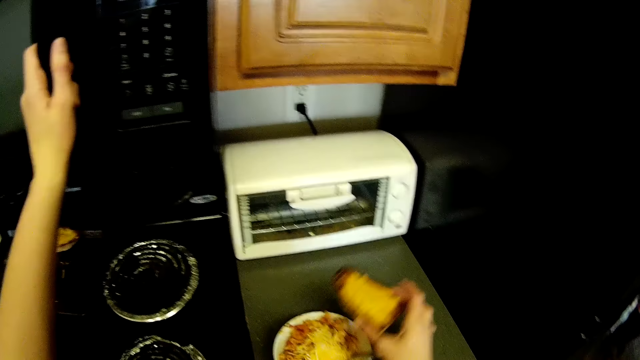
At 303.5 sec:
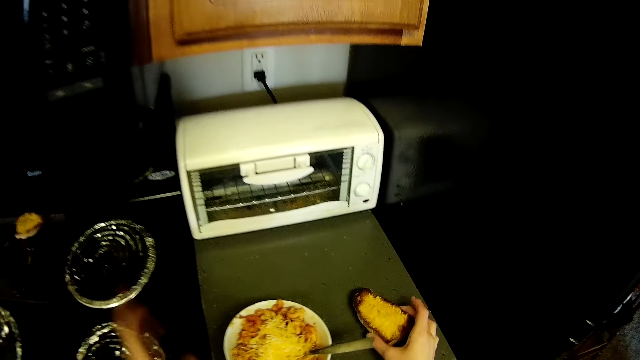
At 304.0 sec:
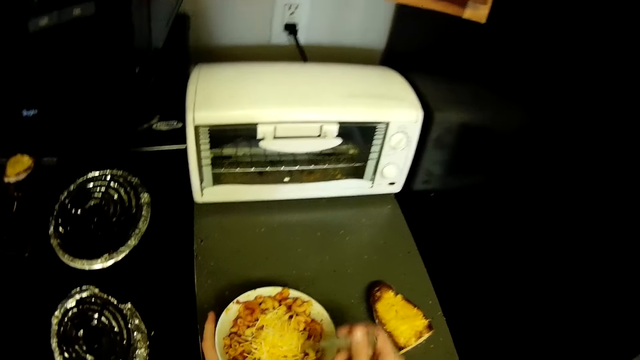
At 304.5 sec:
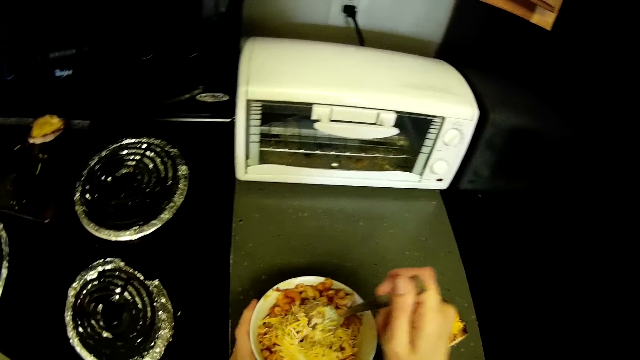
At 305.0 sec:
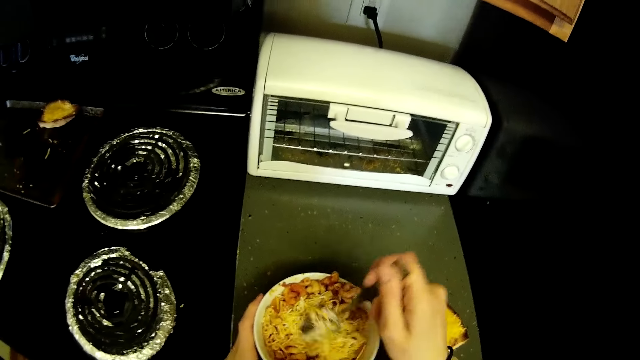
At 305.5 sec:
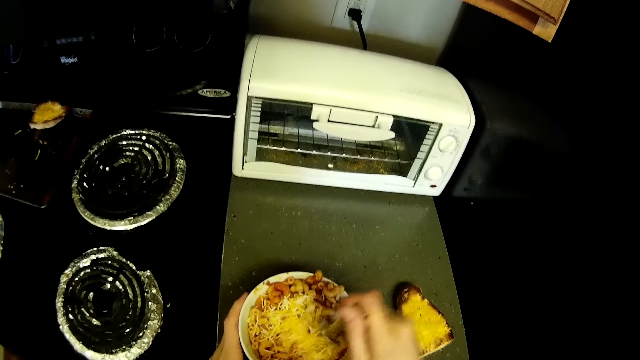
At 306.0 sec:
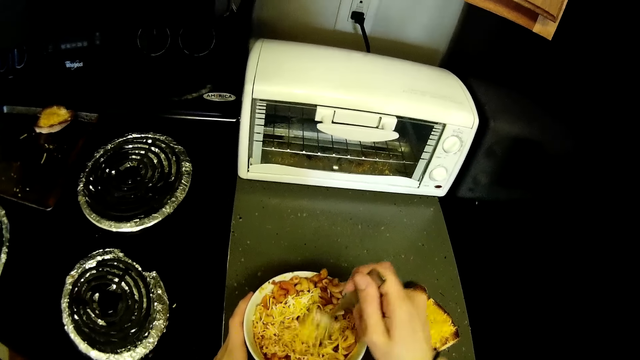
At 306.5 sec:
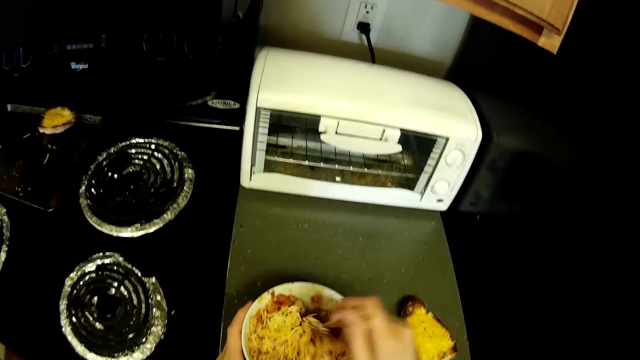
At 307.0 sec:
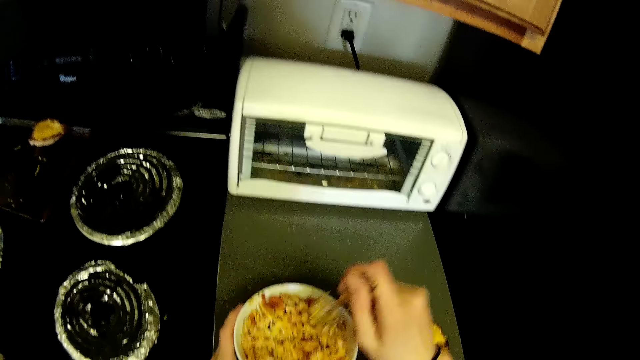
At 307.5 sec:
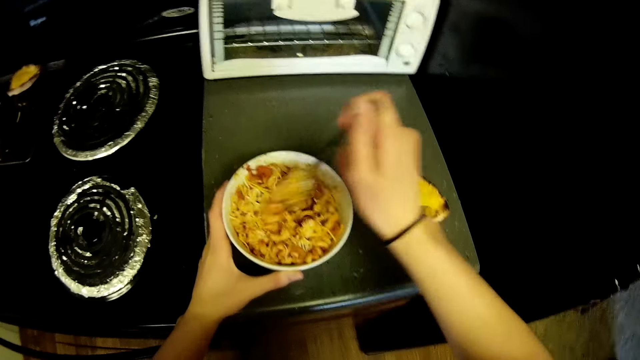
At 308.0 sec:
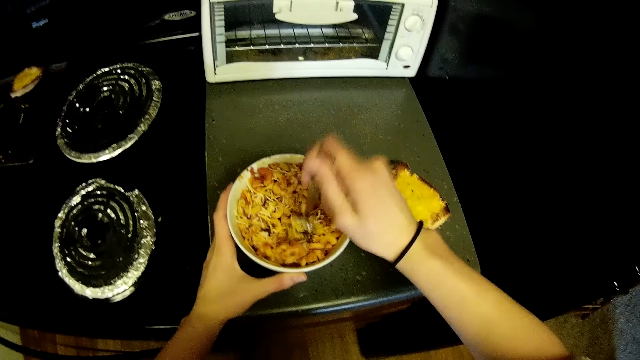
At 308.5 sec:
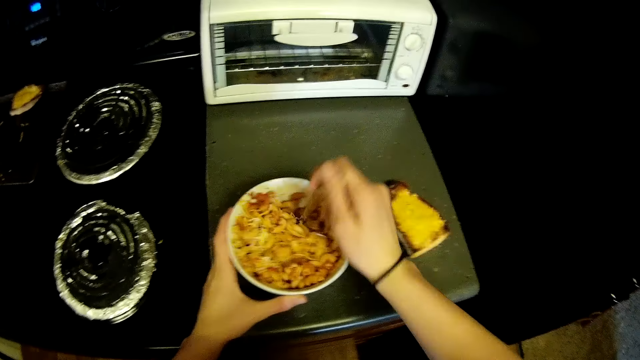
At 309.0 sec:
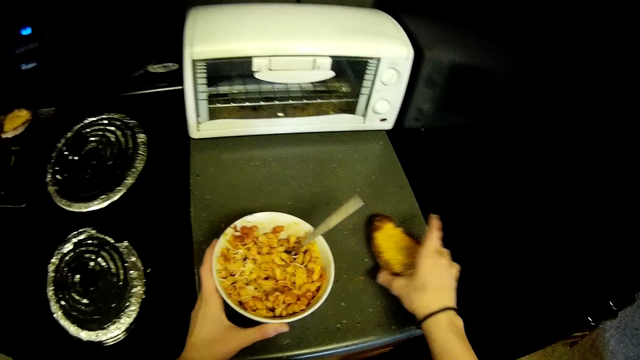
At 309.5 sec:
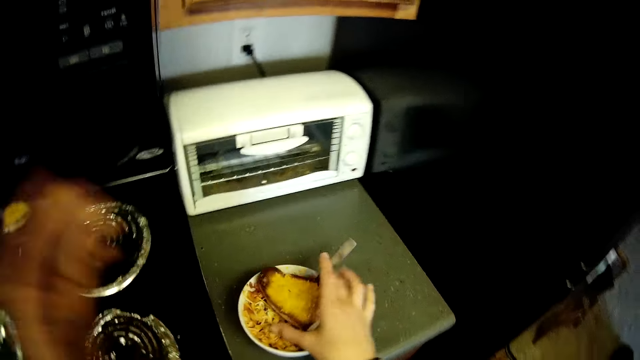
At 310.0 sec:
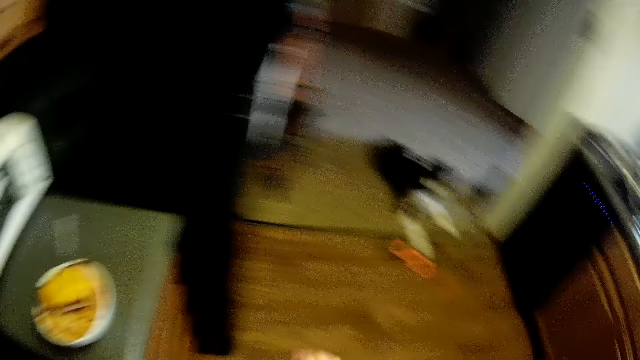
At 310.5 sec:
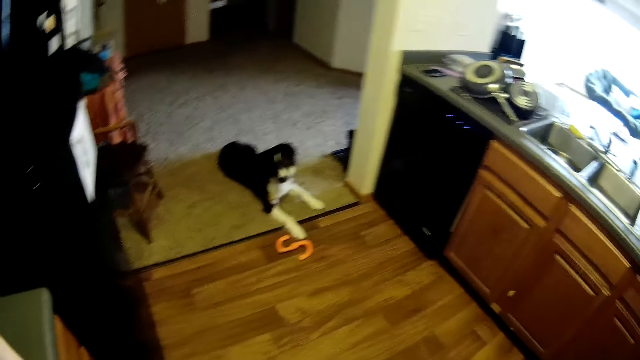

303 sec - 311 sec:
The camera wearer drops the bread on the table. They stir the cereal or sausage in the bowl with a spoon. They take the bread from the table. They hold the pancake. They drop the bread in the bowl.
